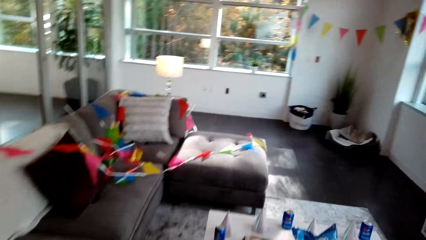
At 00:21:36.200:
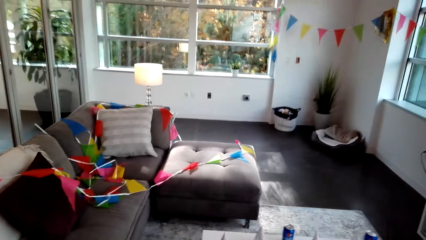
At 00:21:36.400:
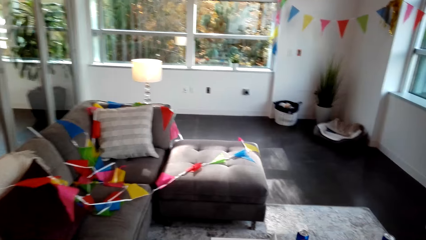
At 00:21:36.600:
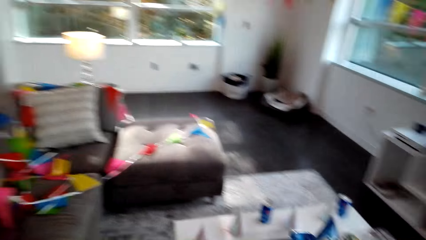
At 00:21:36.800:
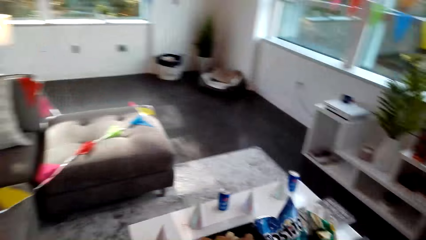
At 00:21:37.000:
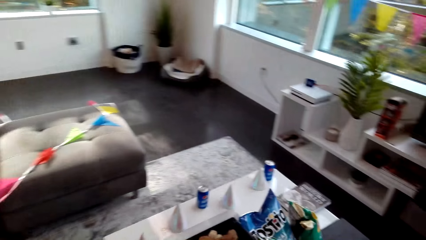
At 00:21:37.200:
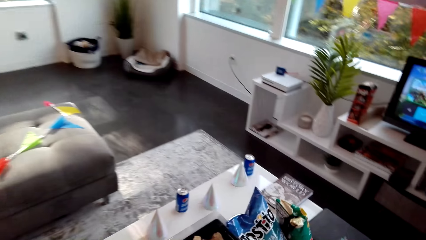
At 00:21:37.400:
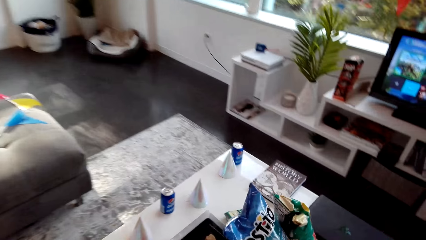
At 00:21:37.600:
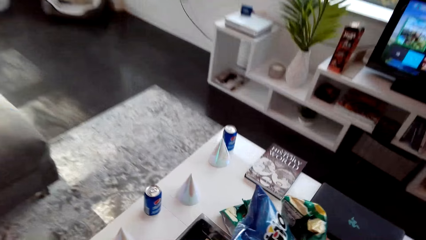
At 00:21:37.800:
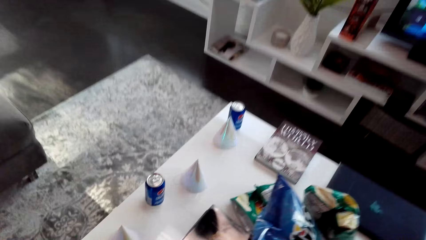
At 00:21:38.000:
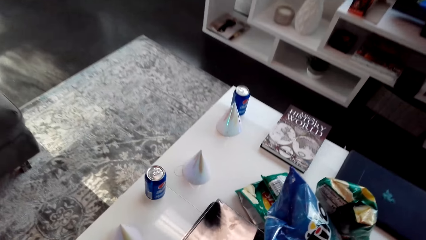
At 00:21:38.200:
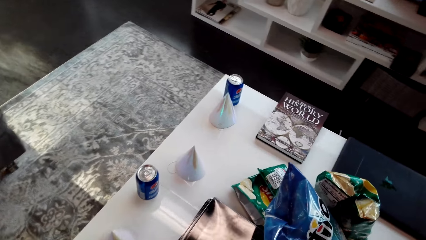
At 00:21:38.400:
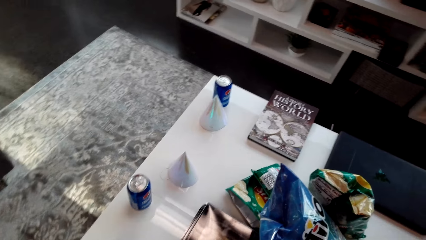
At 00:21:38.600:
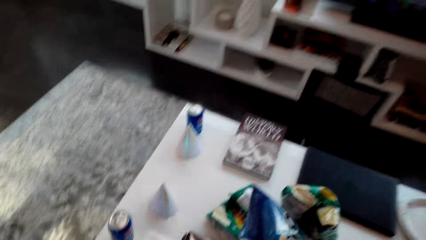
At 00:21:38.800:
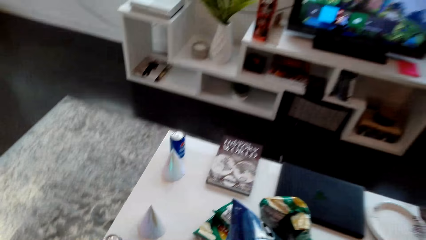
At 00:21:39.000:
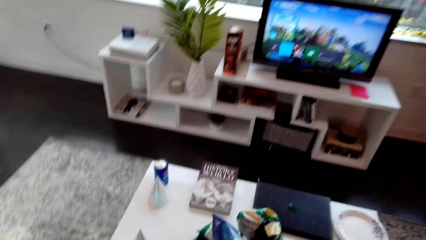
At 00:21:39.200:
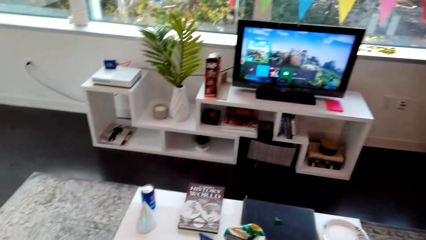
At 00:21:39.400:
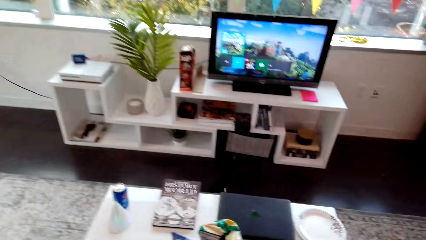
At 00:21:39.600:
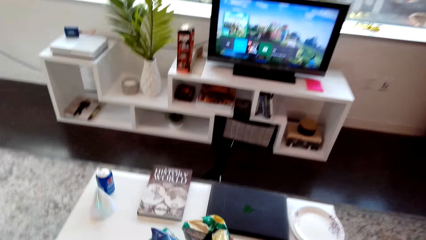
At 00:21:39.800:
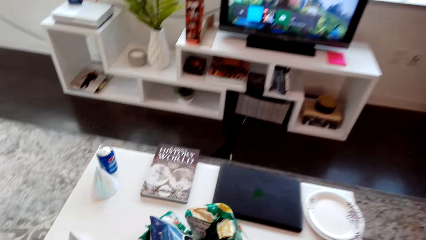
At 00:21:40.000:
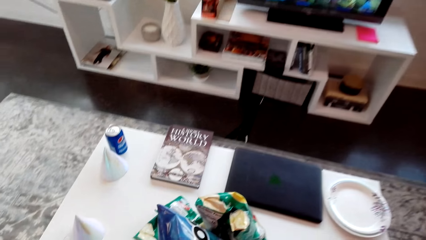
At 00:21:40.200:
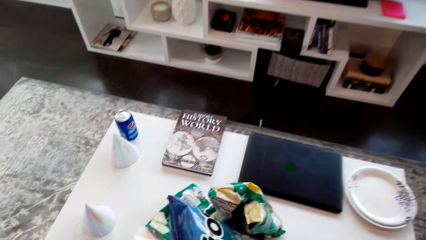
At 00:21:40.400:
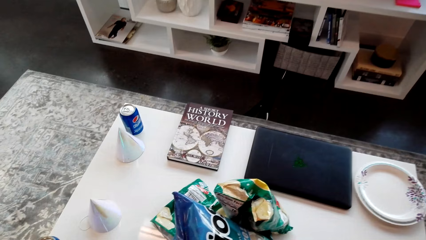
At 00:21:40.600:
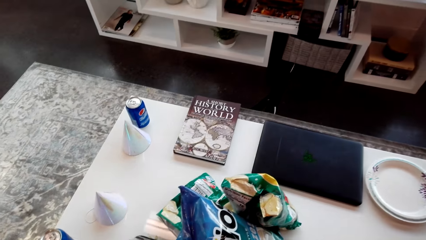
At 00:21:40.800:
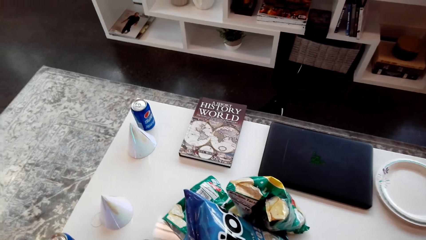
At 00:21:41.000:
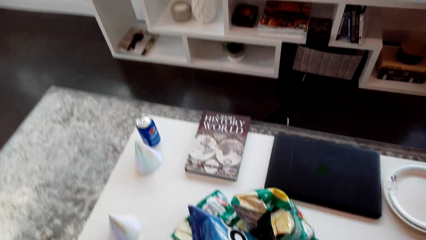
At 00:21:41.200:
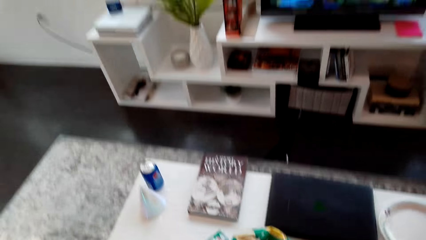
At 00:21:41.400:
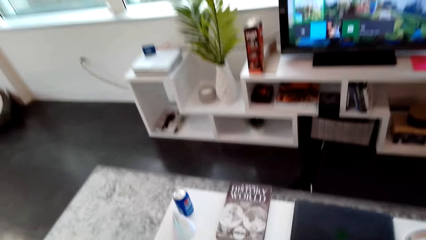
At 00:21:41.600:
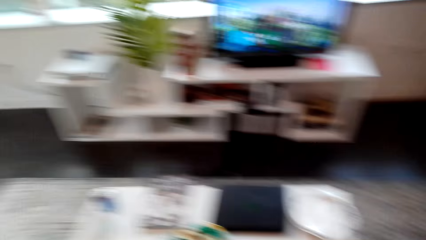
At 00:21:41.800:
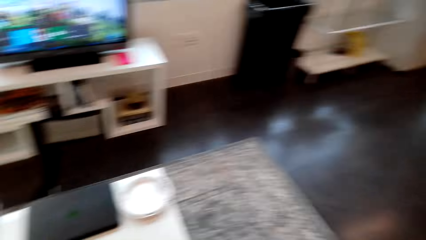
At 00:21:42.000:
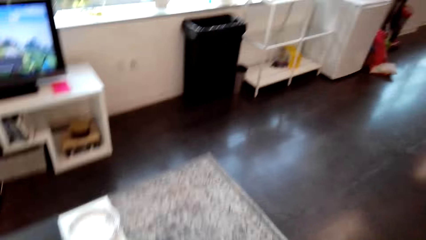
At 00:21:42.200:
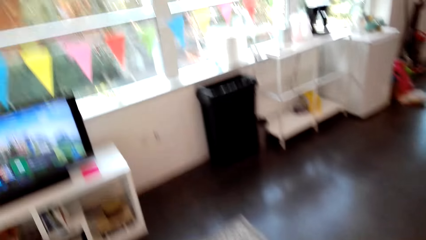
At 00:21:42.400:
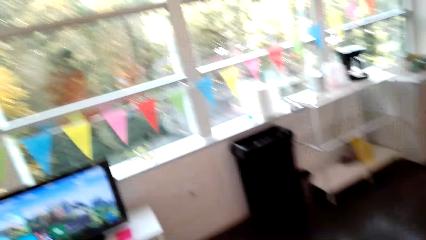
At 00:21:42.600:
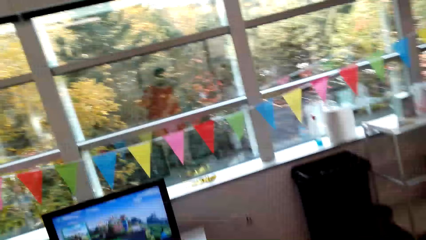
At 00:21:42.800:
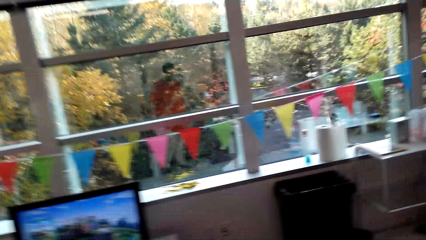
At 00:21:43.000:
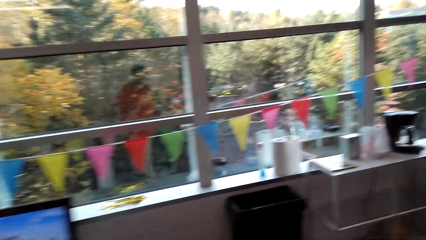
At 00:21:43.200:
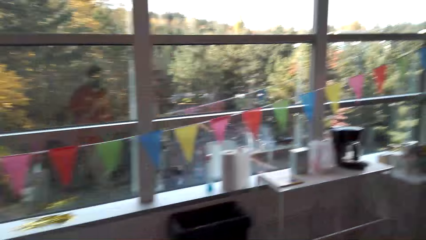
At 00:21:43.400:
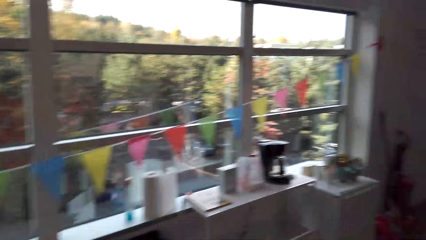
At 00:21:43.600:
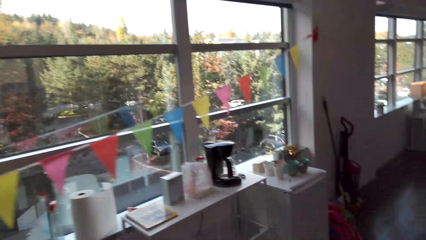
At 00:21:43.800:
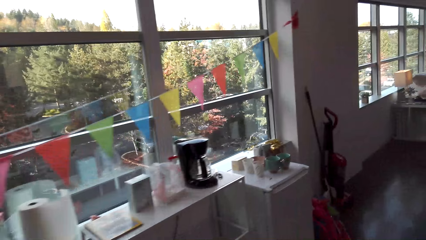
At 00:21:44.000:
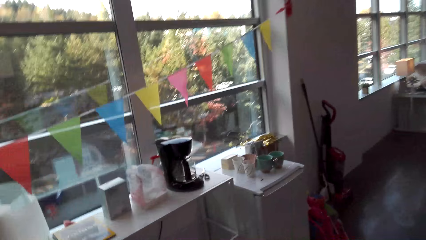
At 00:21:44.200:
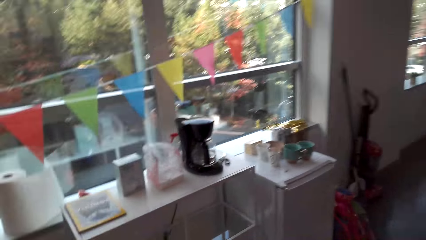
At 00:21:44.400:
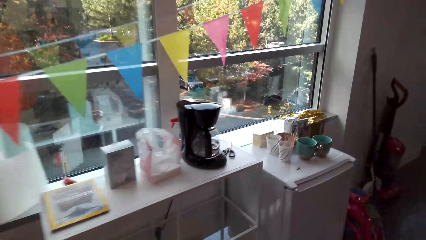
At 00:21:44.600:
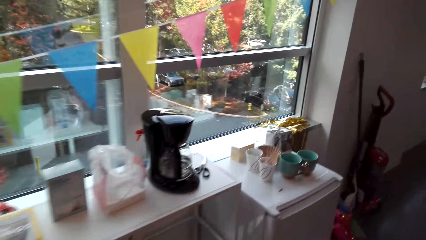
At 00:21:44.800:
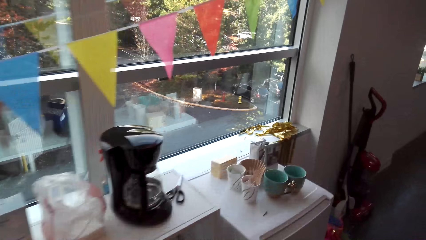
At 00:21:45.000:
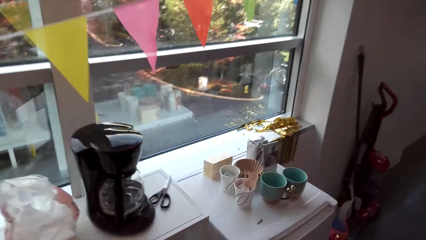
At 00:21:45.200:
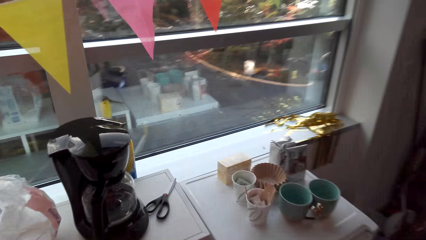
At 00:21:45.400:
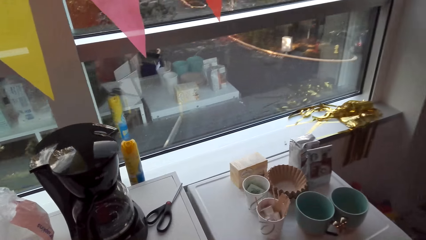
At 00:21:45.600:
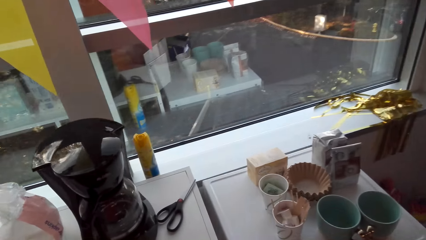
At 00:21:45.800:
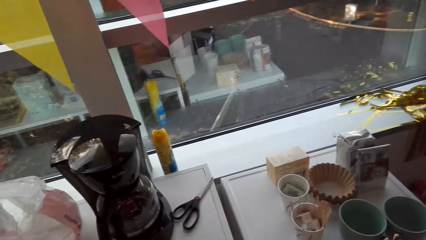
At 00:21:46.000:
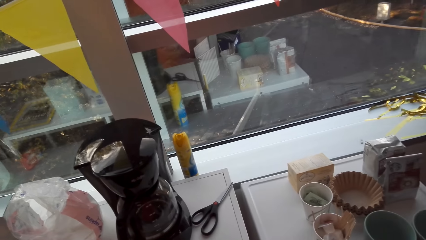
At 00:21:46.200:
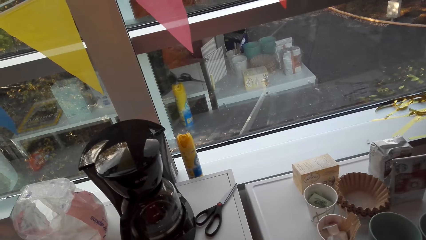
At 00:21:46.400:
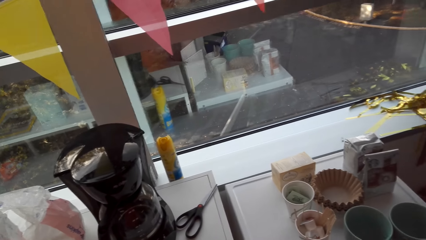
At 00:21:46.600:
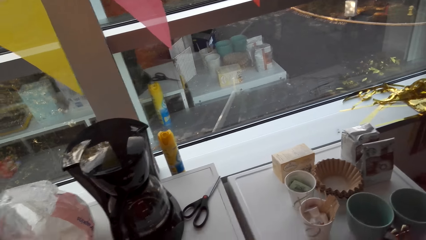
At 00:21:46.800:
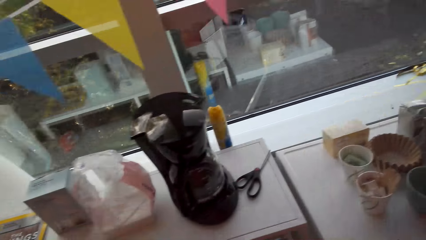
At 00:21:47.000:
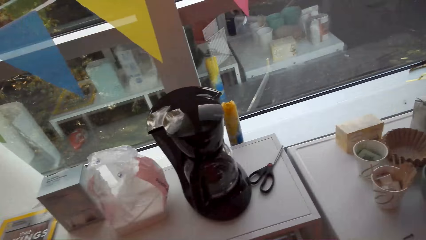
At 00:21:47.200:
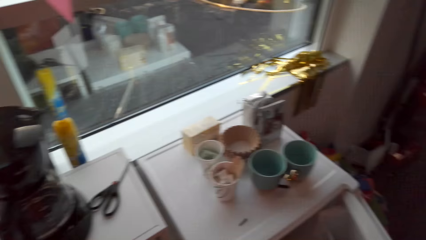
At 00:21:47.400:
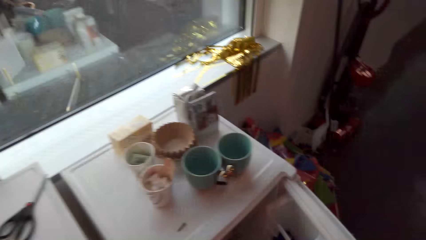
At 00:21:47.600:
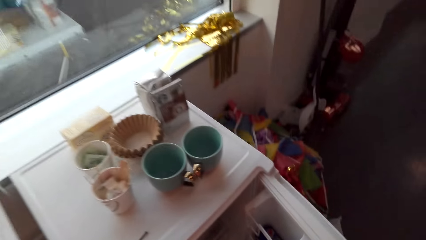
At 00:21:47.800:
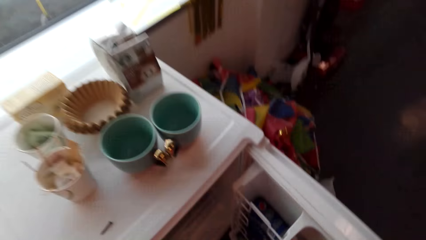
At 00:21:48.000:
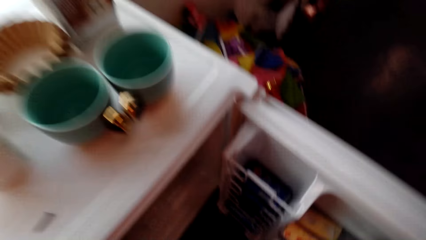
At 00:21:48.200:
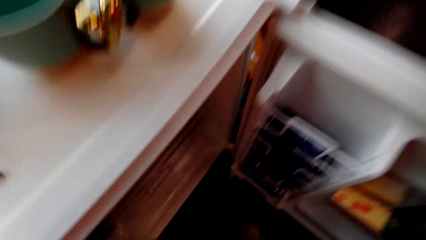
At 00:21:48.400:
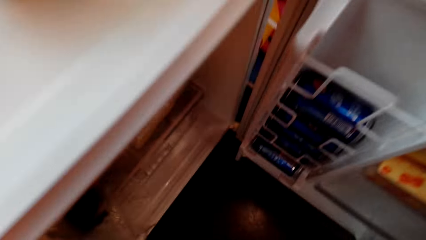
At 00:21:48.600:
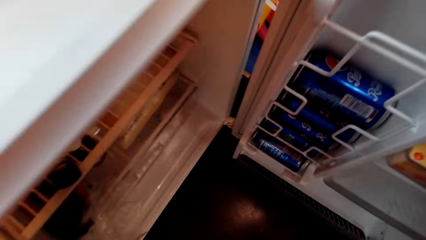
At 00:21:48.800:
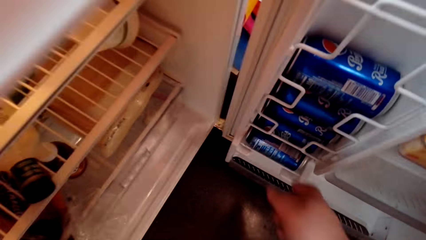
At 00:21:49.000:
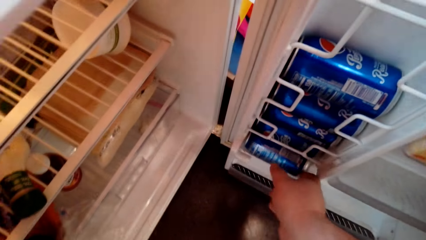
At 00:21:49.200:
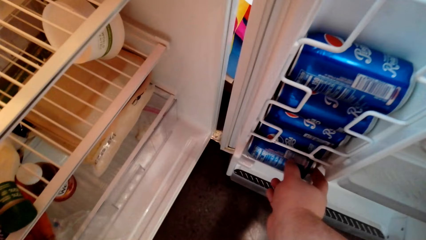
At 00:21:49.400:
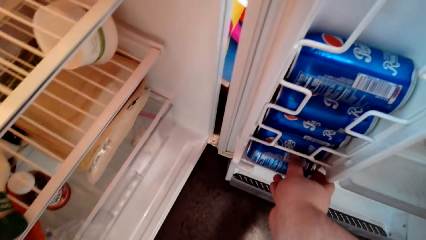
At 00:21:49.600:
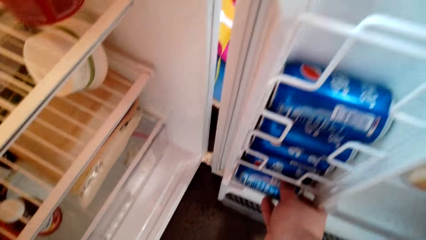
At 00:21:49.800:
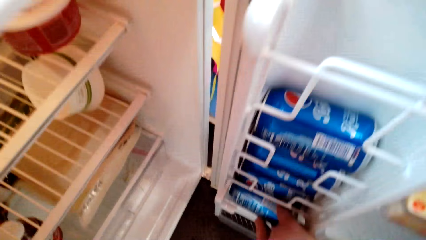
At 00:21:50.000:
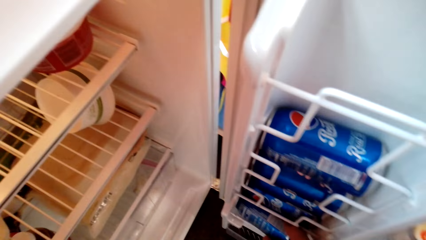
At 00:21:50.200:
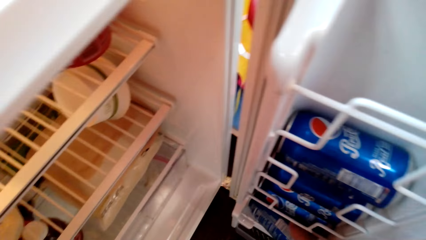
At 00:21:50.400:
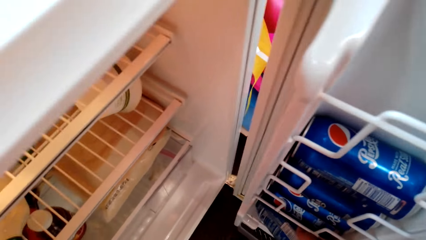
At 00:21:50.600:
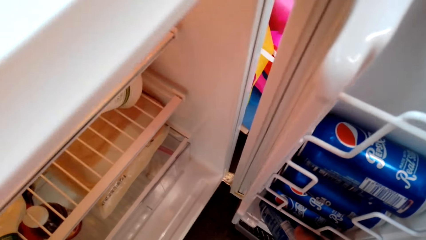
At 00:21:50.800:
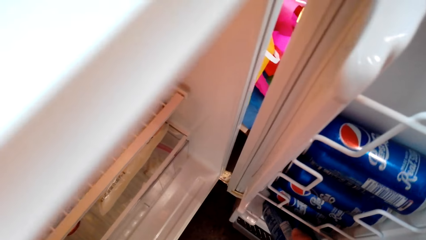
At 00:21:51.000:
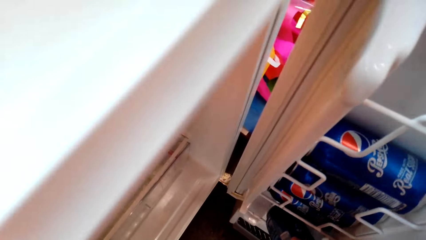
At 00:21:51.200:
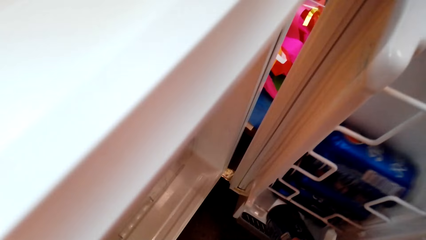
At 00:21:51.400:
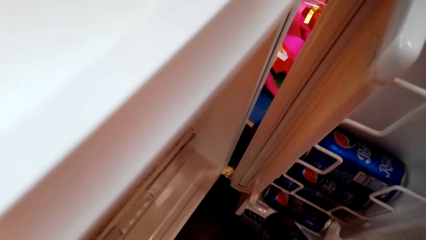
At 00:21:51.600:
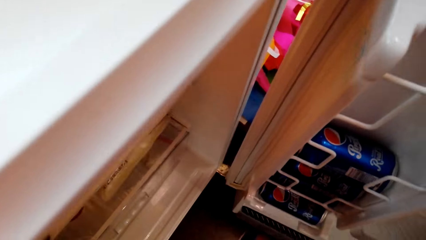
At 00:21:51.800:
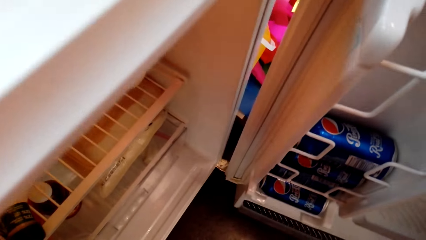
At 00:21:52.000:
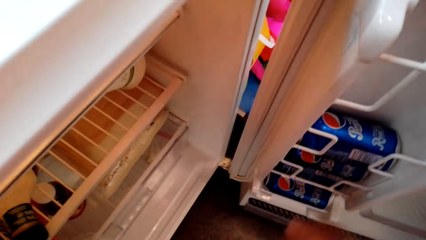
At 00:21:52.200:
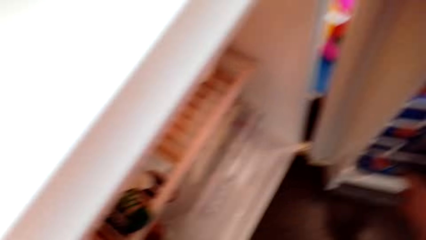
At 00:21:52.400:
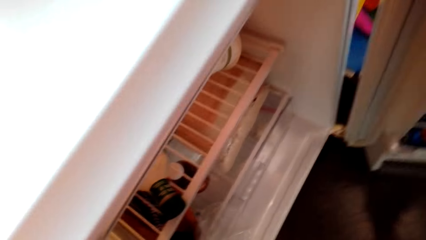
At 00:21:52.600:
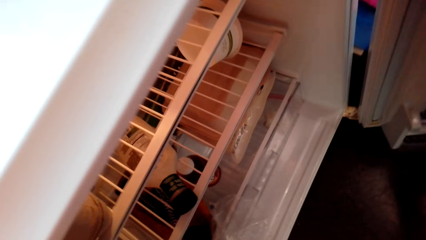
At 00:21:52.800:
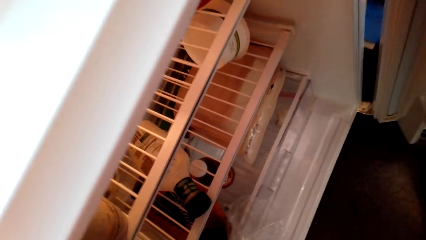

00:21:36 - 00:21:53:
The camera wearer puts the Tostitos can on the table. They walk around the house. They open the fridge. They check in the fridge. They take another Pepsi can.
